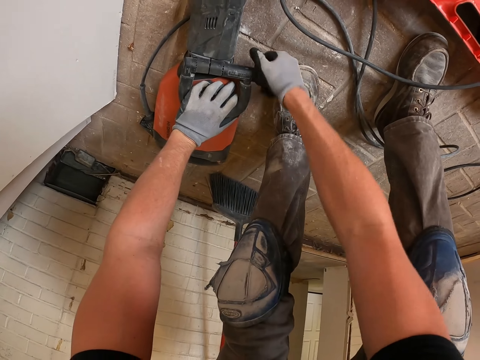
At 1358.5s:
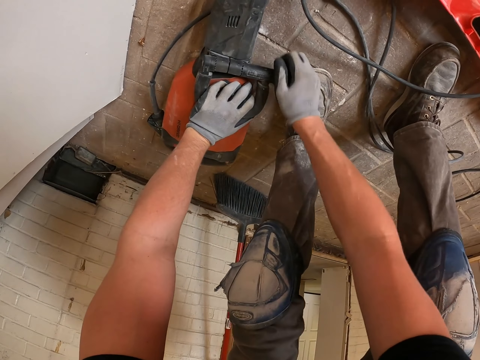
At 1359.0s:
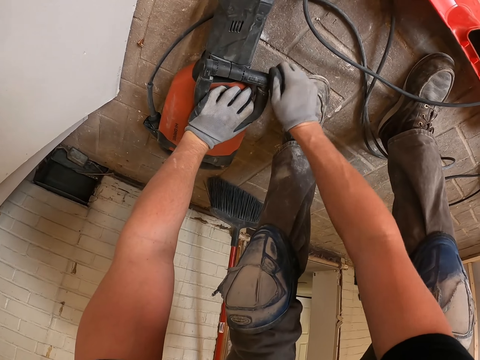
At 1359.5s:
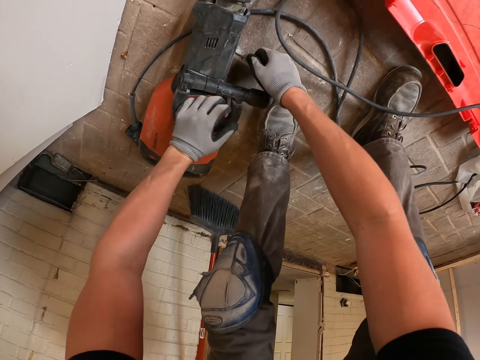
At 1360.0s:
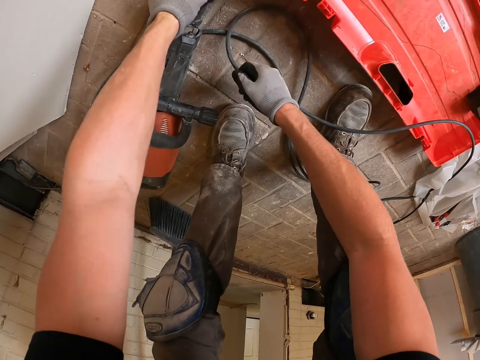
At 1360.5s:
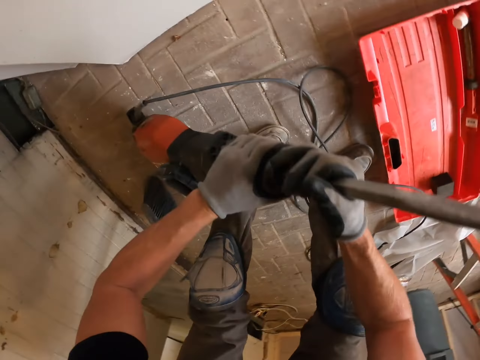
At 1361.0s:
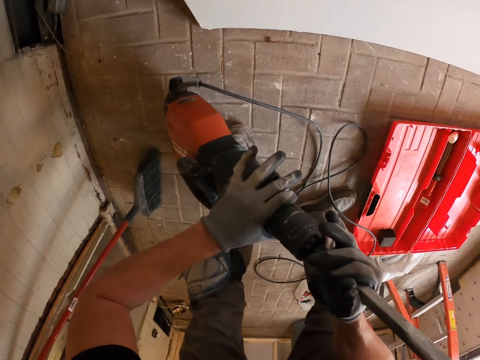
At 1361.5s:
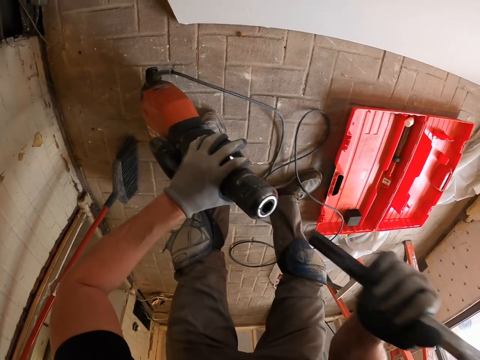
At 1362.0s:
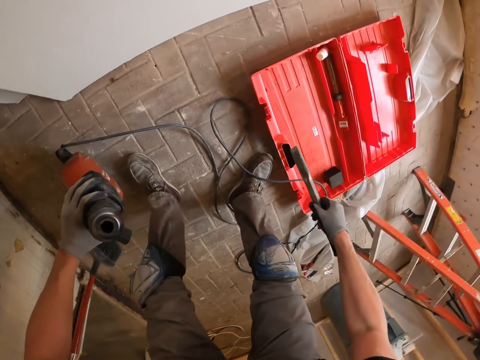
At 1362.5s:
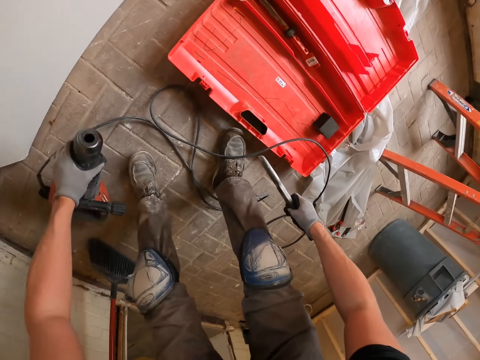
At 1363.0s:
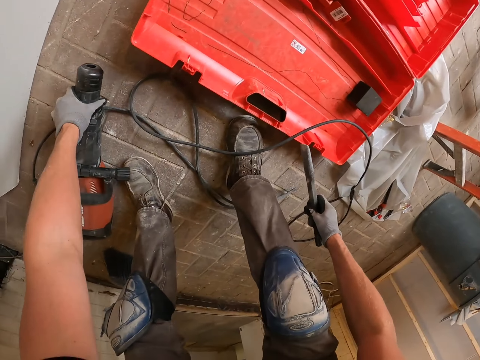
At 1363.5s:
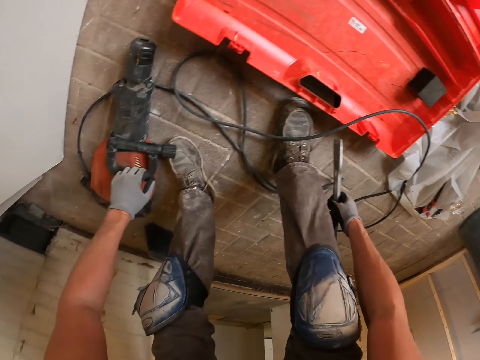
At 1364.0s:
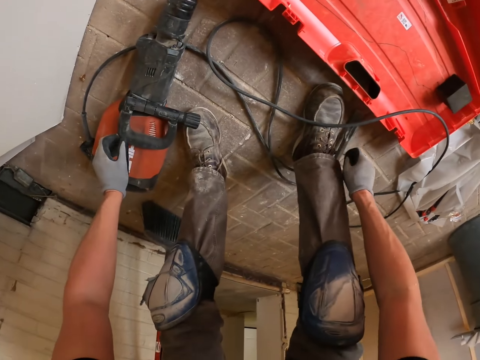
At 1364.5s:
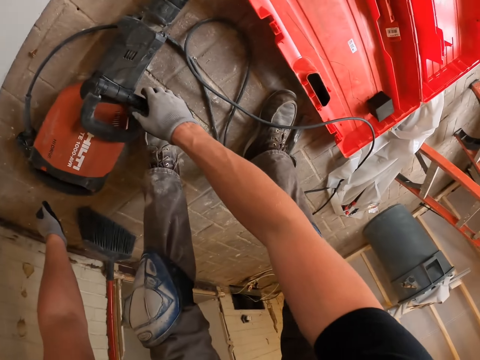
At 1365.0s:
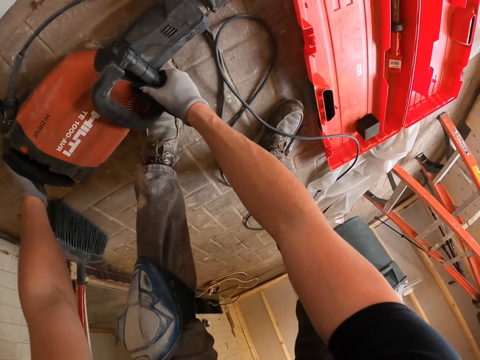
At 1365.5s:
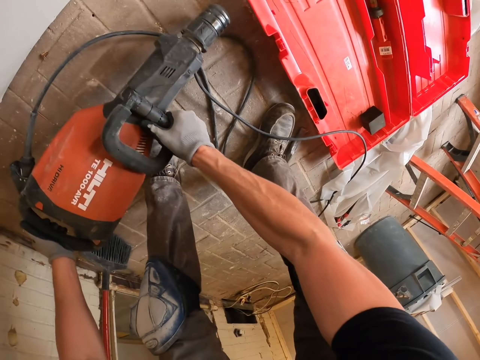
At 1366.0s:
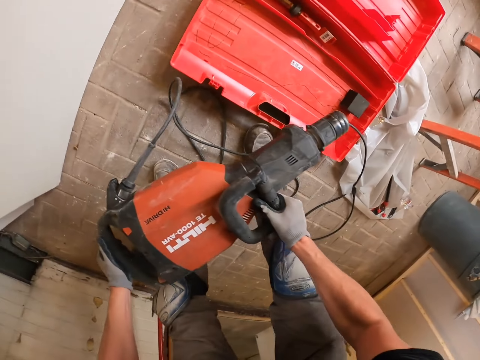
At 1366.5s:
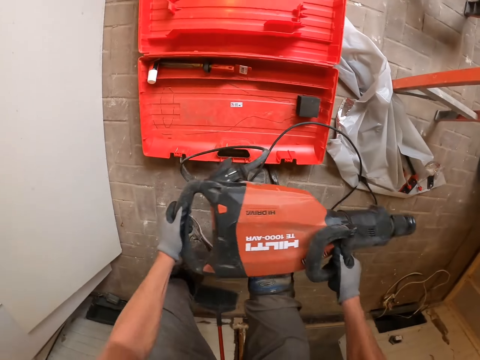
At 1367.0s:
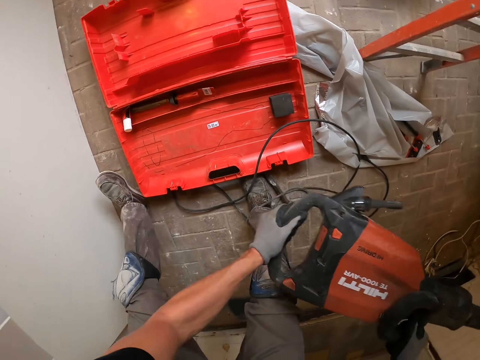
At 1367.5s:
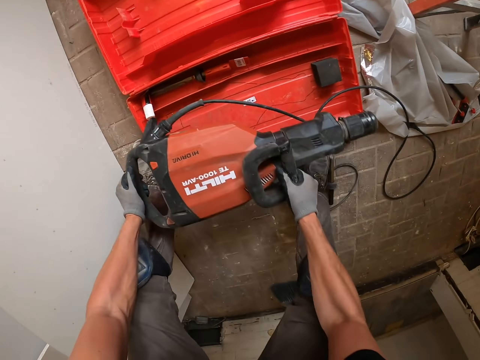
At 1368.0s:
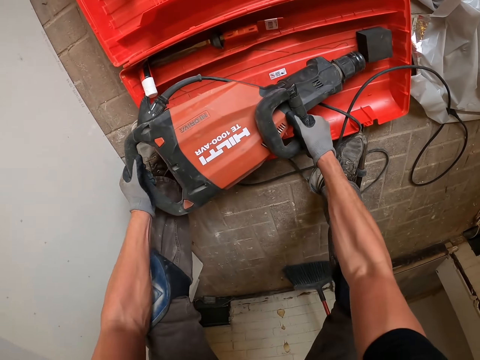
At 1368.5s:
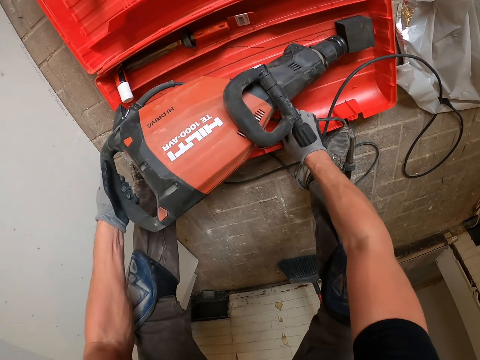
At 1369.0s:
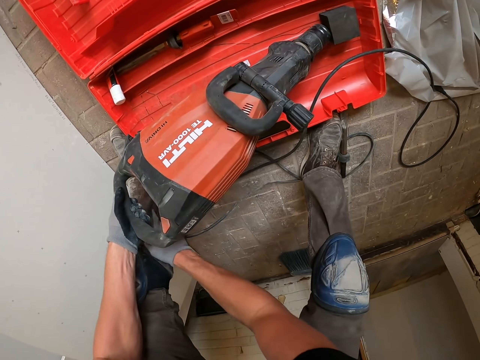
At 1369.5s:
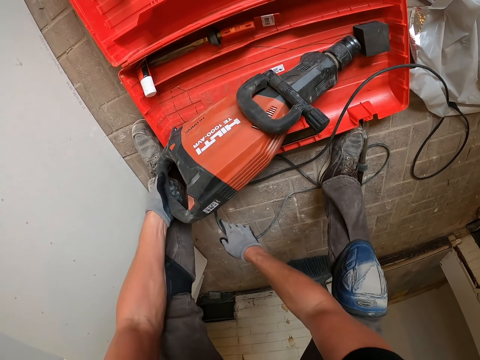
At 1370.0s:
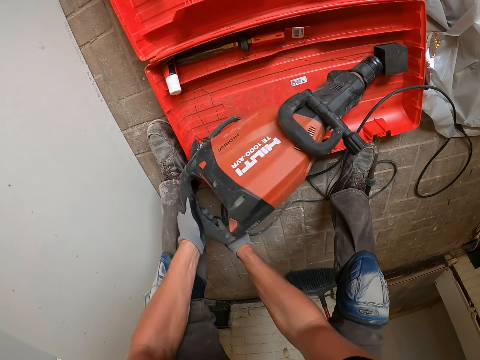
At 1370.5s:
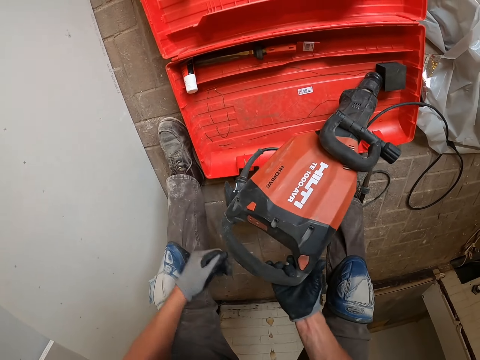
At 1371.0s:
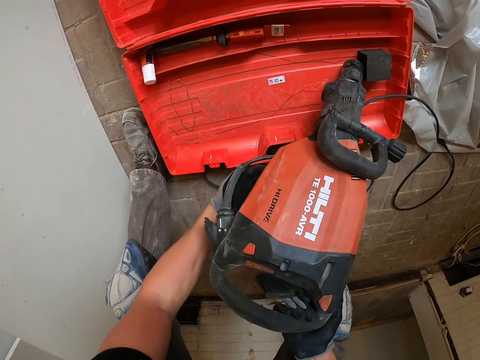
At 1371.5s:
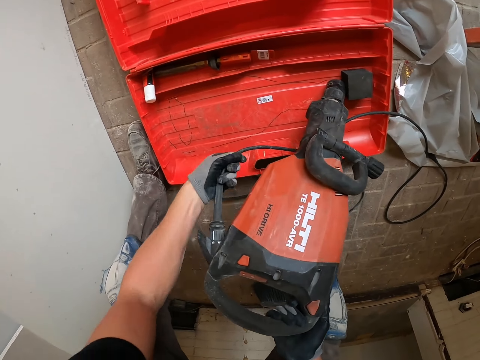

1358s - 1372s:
The camera wearer tightens the lead on the machine. They remove the metal on something. They put the metal down. They put the machine in the box. They fold the wire.

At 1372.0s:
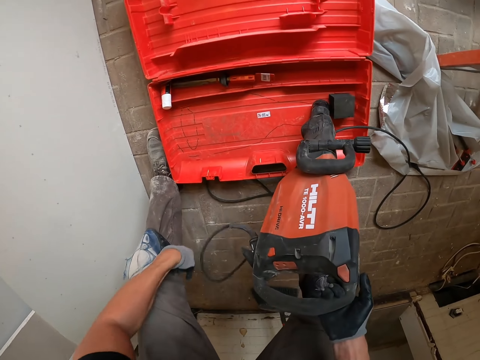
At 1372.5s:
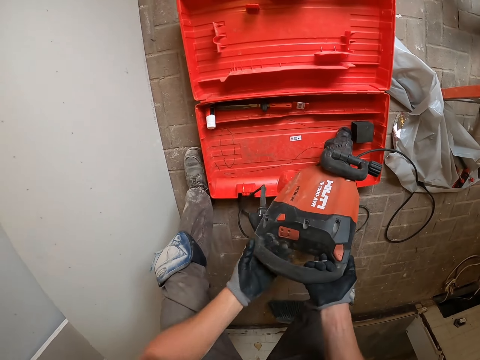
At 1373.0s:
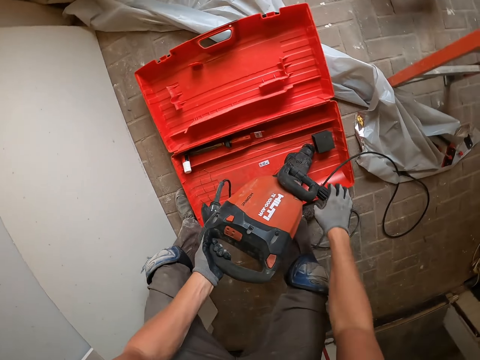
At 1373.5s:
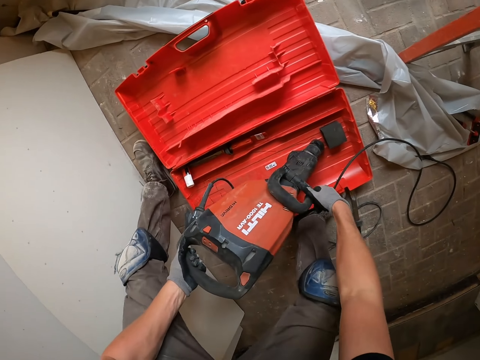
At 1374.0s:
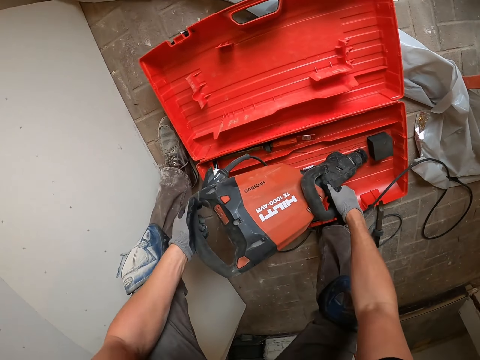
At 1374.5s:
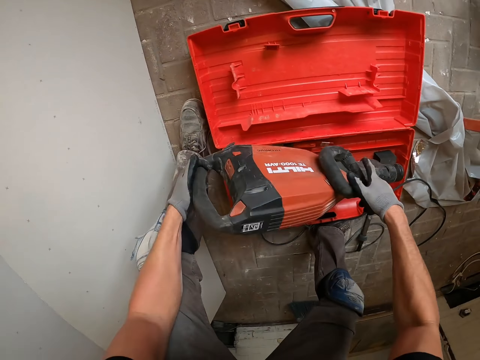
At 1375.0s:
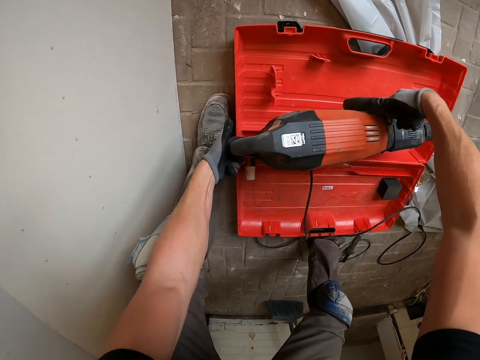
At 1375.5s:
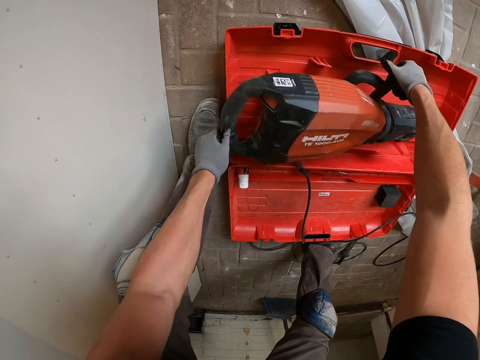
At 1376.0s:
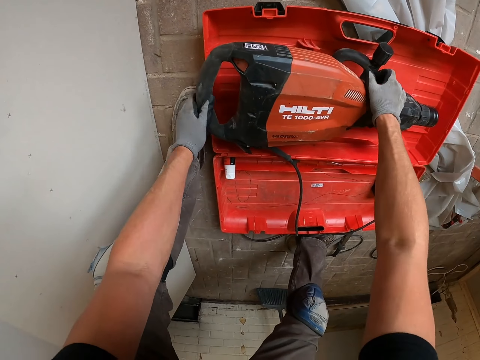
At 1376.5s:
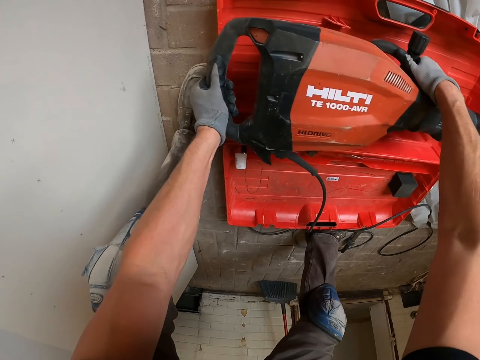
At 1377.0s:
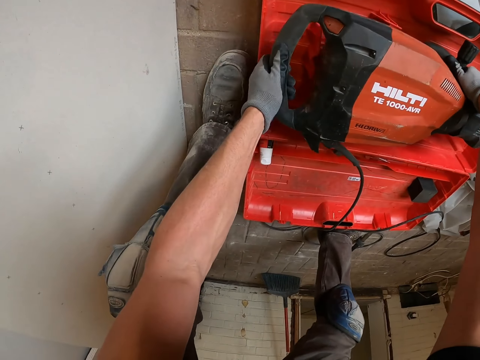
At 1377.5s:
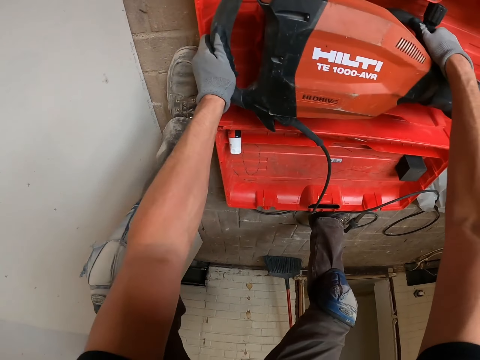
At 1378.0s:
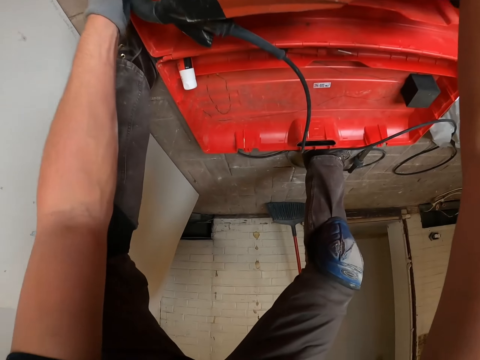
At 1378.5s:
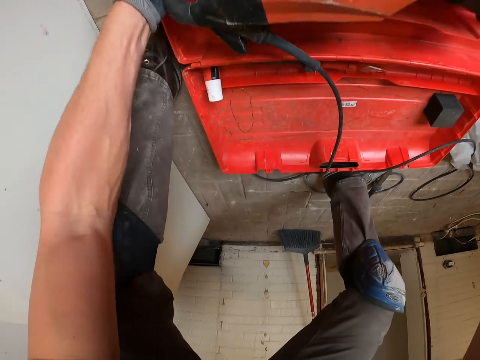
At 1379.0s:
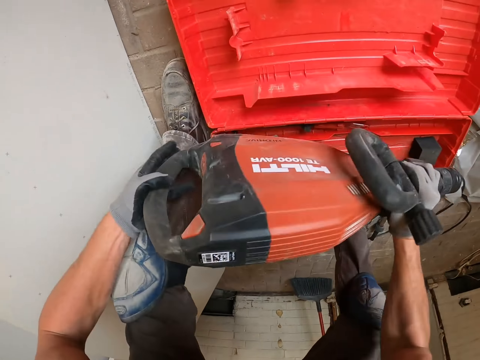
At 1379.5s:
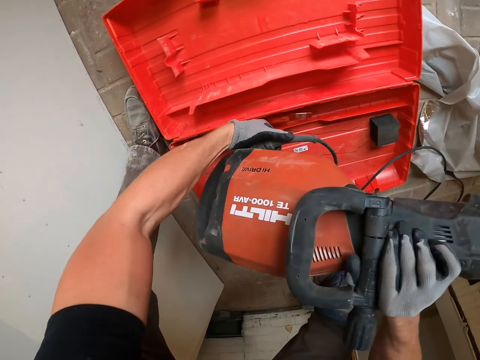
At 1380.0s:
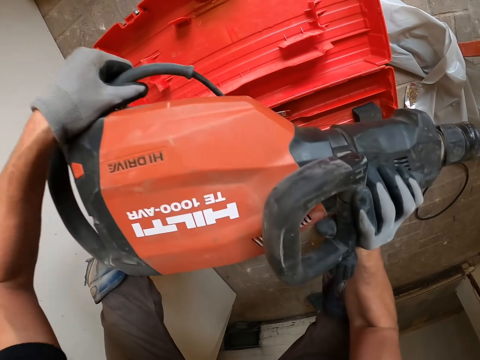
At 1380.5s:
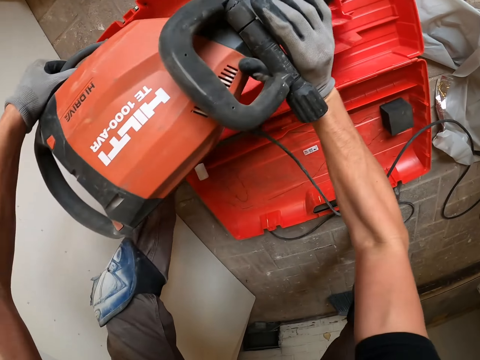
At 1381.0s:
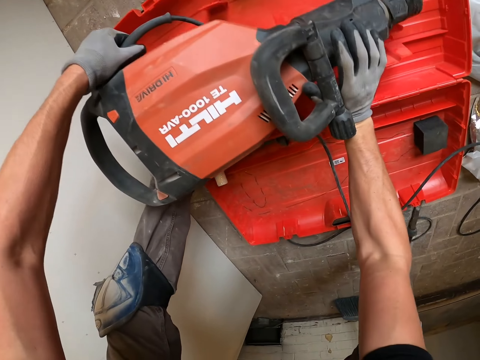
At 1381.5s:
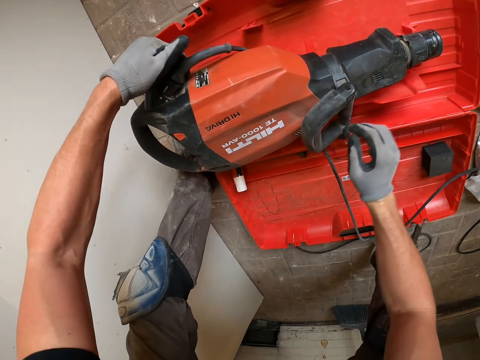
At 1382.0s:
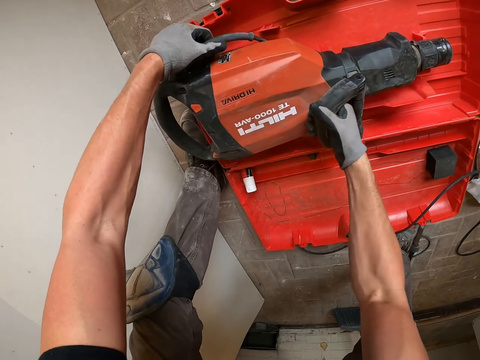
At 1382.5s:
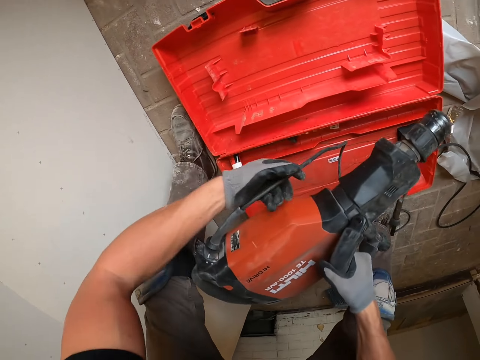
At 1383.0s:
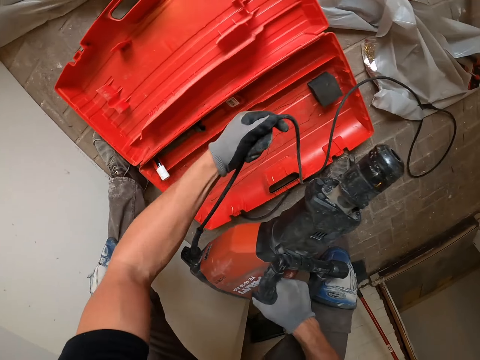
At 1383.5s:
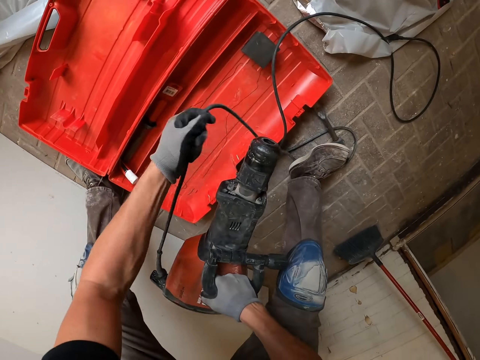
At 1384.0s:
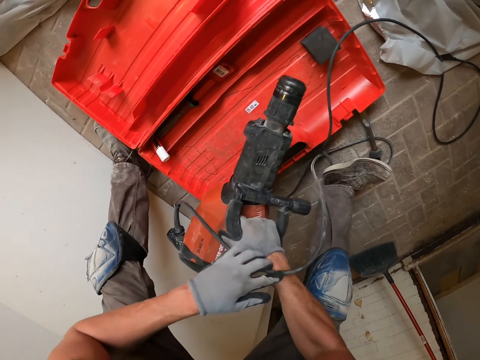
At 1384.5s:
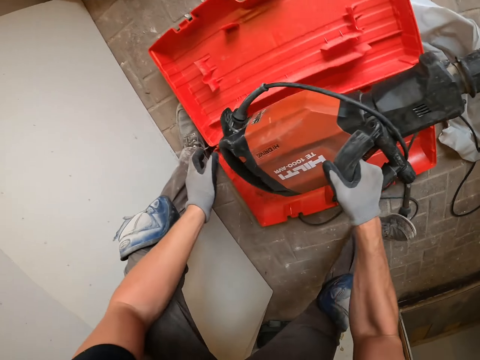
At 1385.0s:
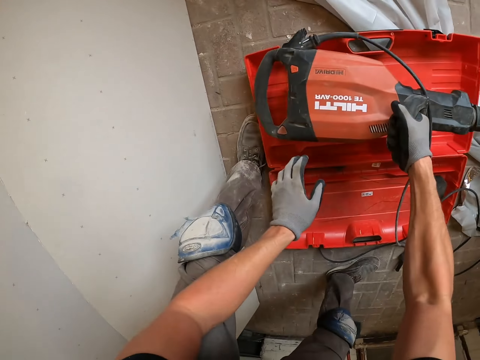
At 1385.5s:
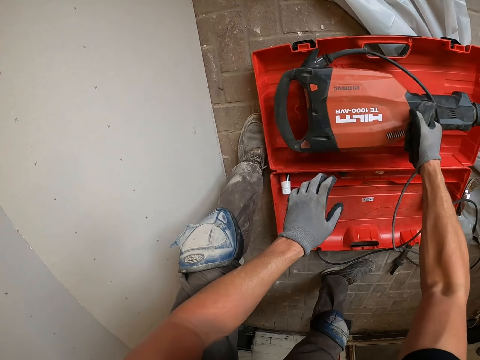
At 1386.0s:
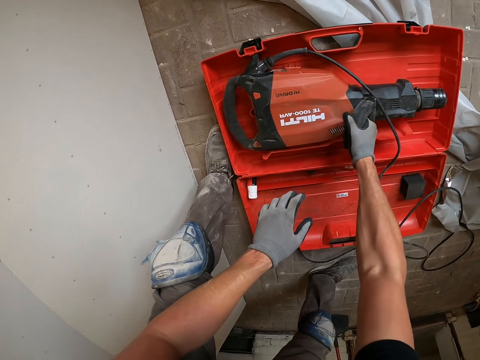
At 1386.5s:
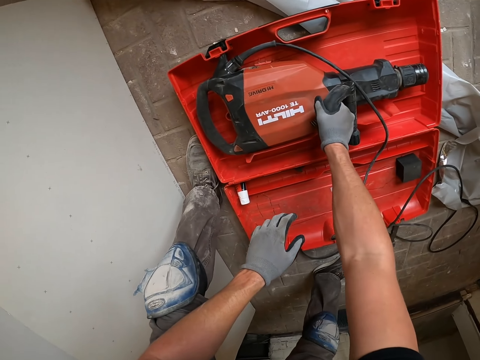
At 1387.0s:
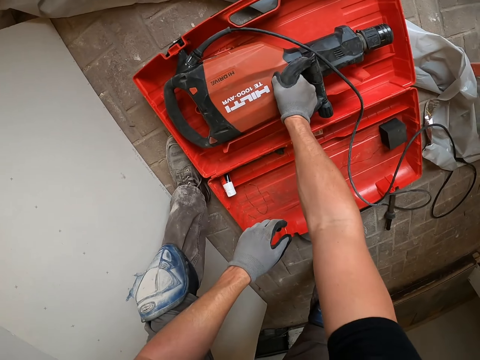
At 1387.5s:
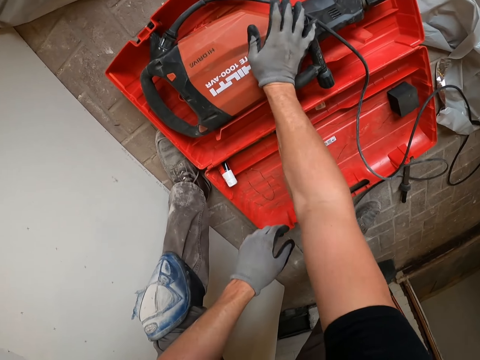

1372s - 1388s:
The camera wearer lifts something. They put something in the case.
